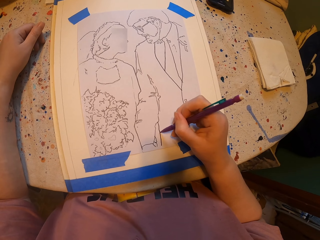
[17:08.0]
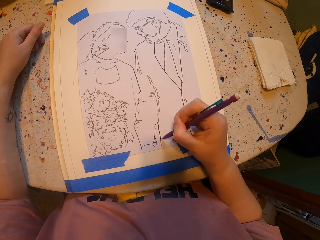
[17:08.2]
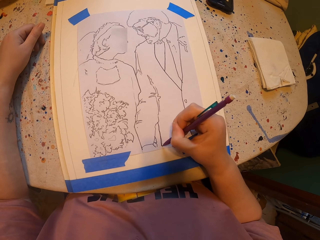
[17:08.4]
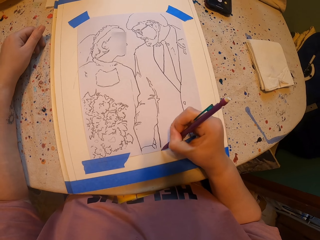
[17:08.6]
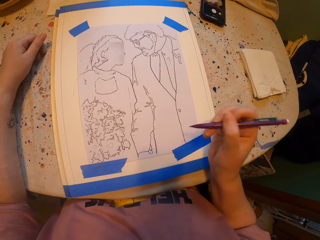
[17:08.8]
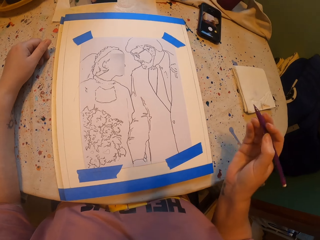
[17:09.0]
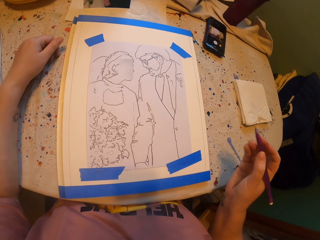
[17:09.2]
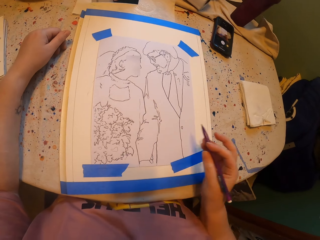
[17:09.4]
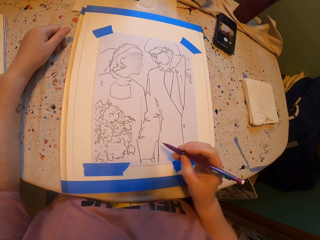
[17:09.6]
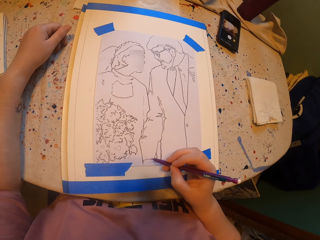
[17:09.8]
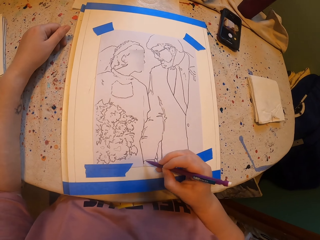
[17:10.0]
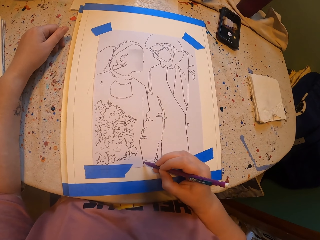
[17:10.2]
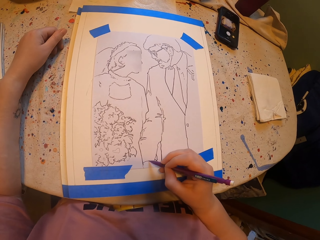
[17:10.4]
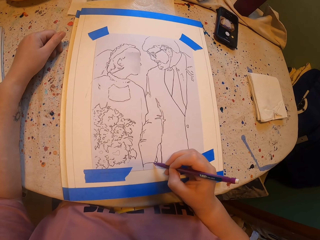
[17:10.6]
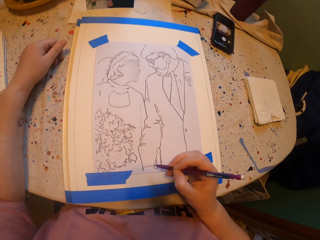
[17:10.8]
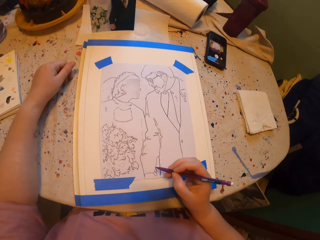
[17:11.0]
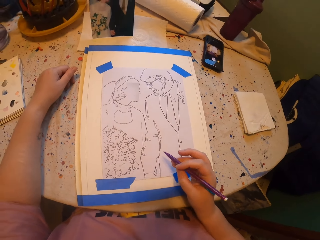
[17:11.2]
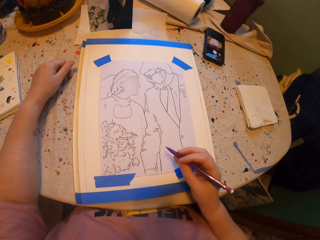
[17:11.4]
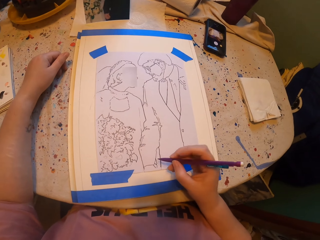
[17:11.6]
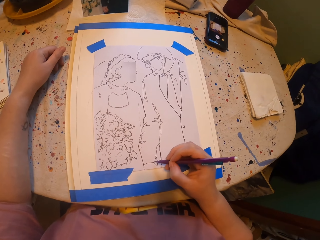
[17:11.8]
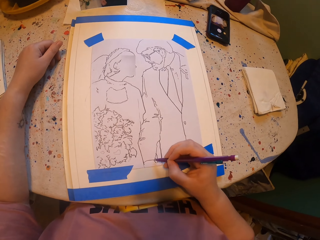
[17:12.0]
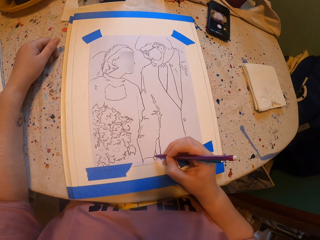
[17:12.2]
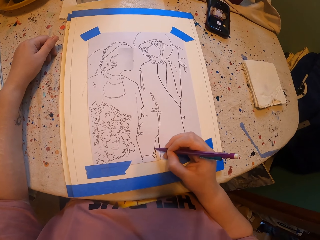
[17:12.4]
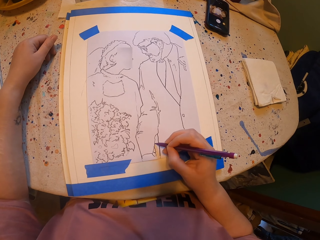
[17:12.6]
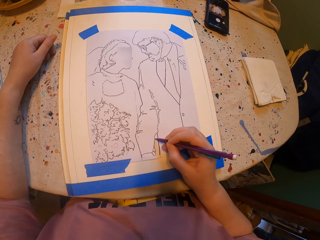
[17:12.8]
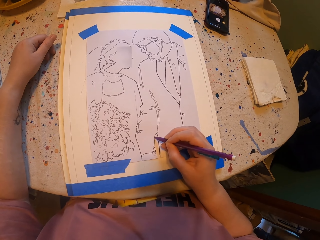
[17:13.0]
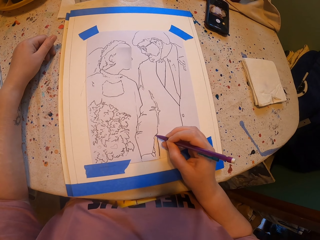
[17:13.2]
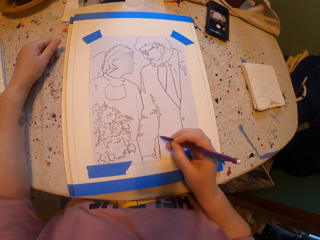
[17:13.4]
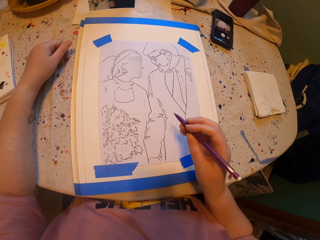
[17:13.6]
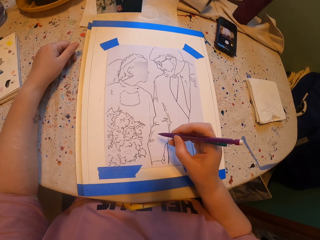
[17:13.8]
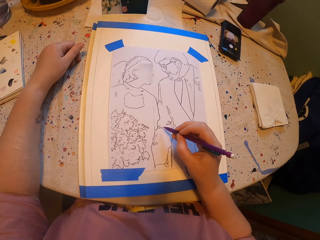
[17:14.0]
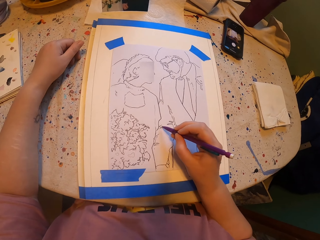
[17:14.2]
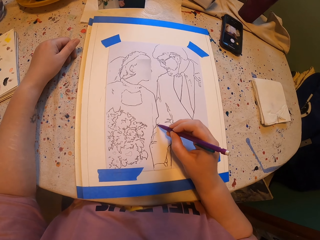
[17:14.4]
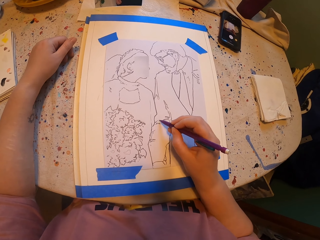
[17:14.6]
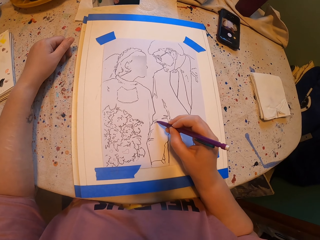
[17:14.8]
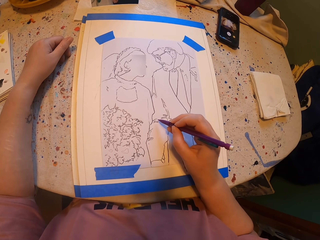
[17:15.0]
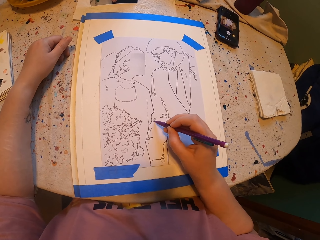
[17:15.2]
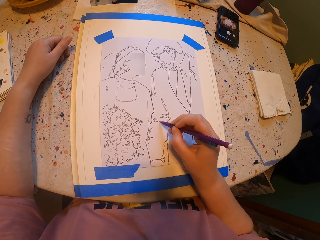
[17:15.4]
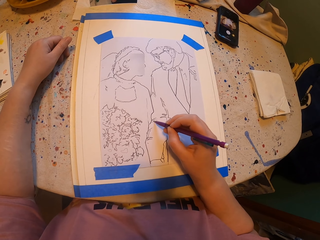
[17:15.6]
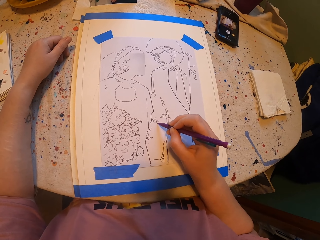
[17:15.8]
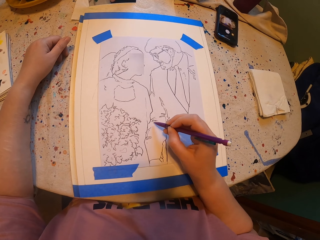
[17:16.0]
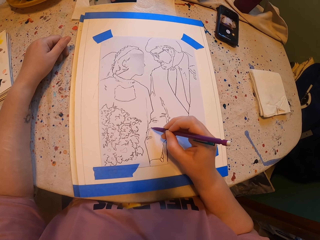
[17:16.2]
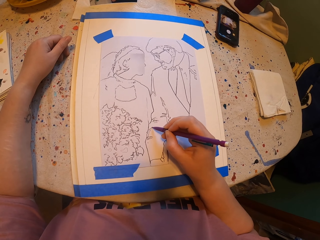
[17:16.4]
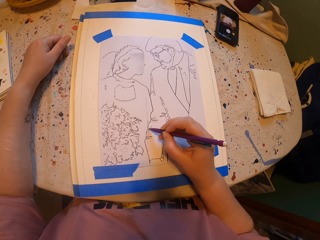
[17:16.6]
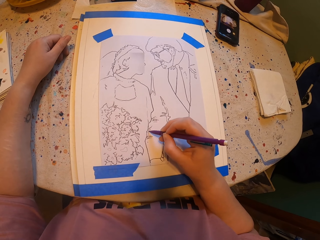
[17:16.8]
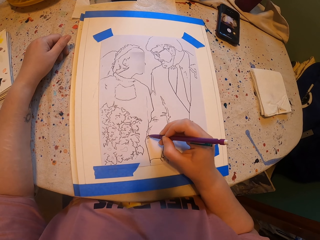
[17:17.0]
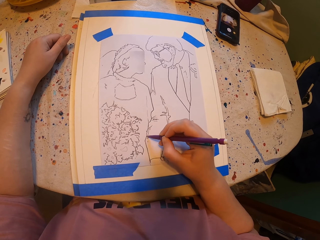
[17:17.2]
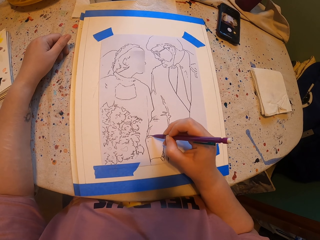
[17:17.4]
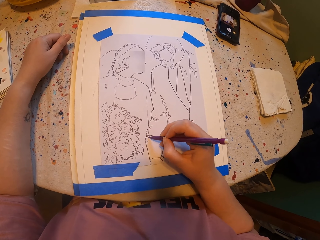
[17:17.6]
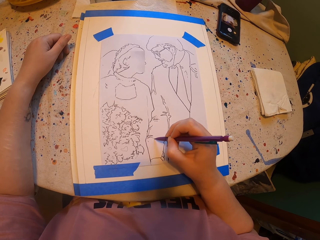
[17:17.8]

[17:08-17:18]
The camera wearer raises their hand. They draw a drawing.

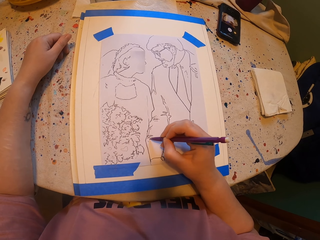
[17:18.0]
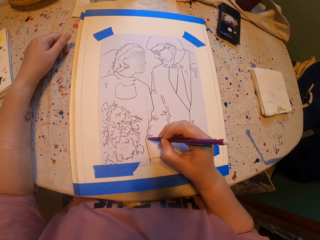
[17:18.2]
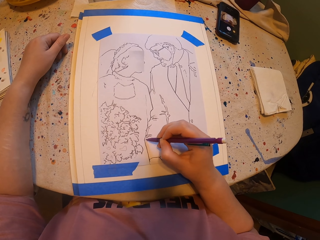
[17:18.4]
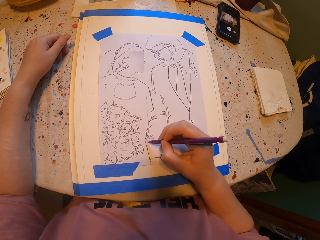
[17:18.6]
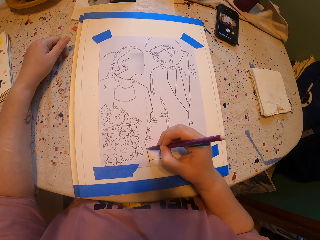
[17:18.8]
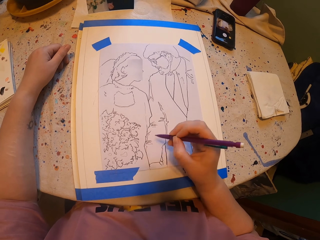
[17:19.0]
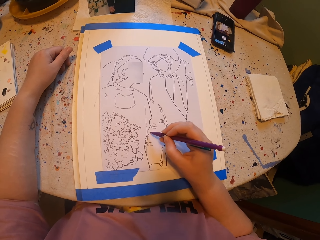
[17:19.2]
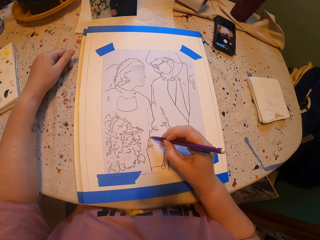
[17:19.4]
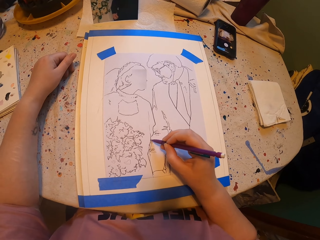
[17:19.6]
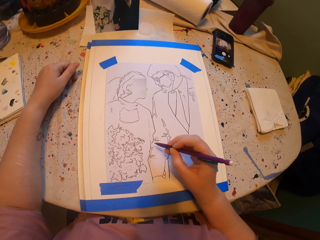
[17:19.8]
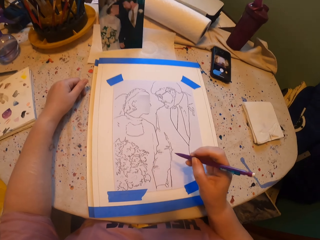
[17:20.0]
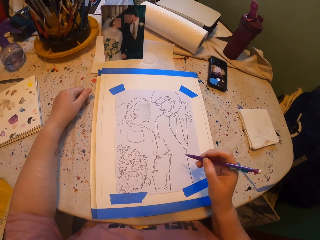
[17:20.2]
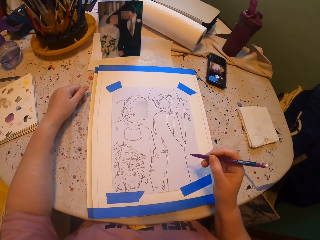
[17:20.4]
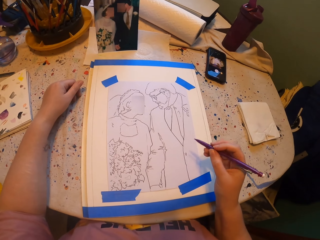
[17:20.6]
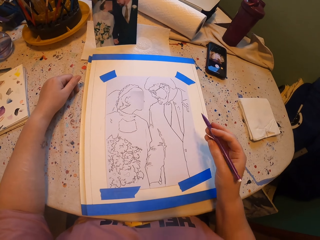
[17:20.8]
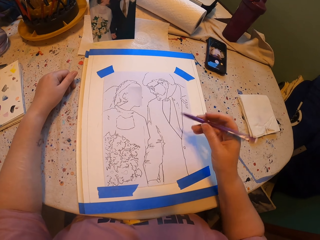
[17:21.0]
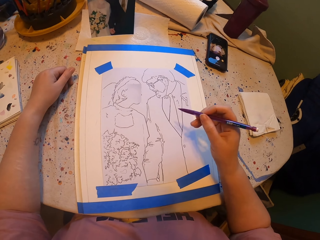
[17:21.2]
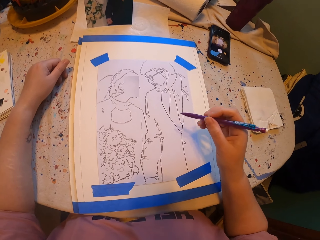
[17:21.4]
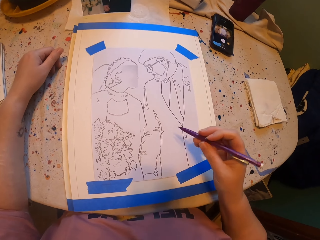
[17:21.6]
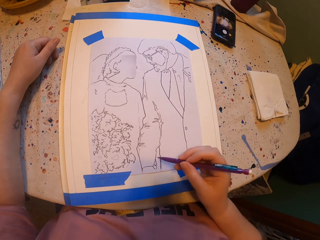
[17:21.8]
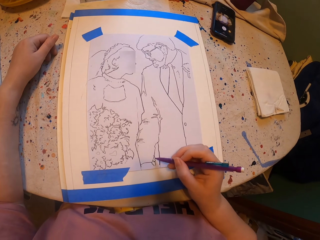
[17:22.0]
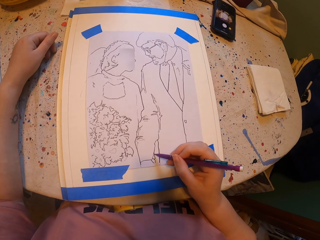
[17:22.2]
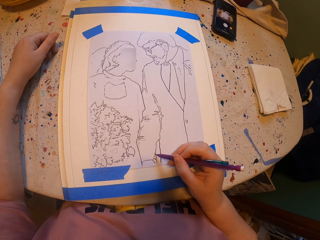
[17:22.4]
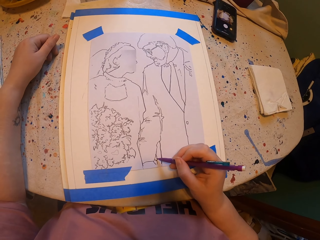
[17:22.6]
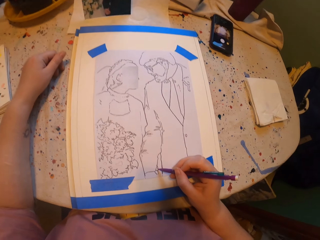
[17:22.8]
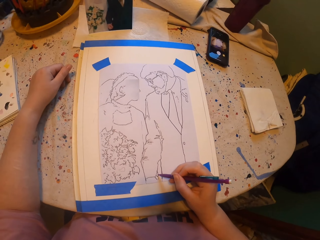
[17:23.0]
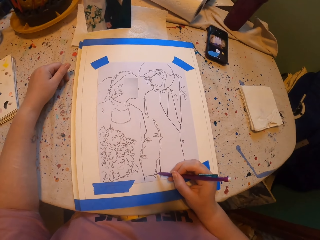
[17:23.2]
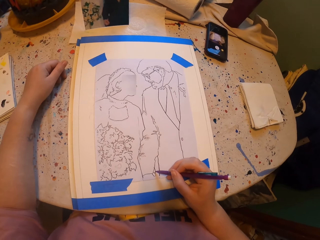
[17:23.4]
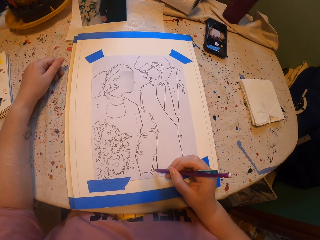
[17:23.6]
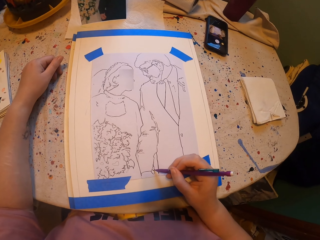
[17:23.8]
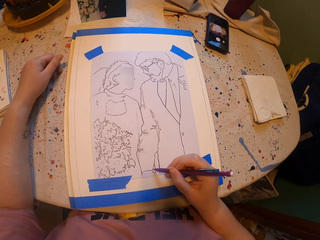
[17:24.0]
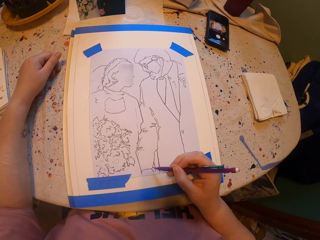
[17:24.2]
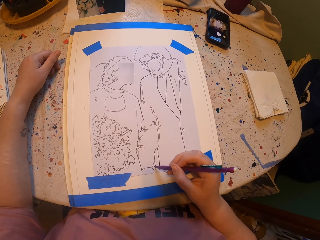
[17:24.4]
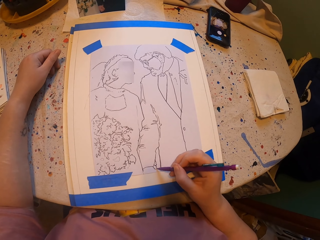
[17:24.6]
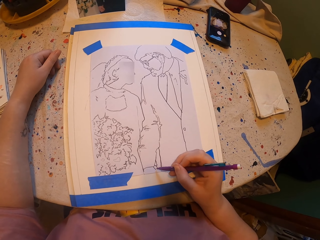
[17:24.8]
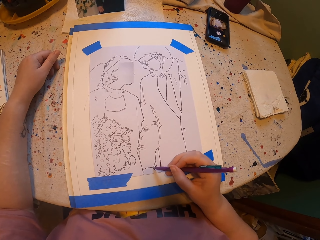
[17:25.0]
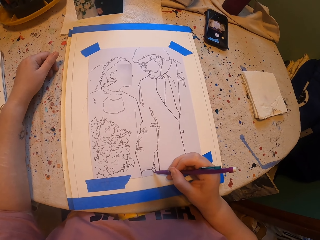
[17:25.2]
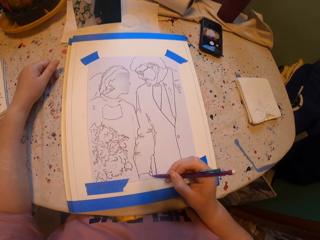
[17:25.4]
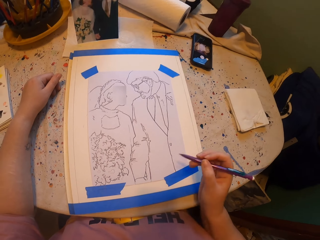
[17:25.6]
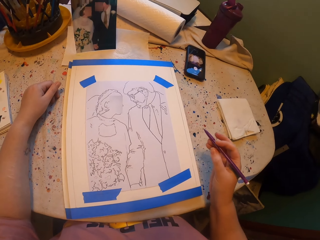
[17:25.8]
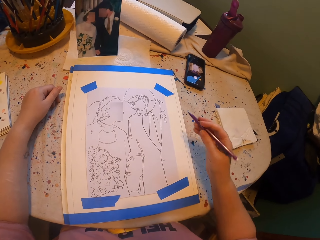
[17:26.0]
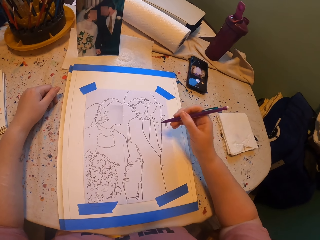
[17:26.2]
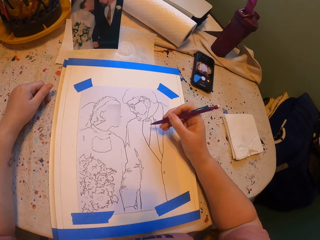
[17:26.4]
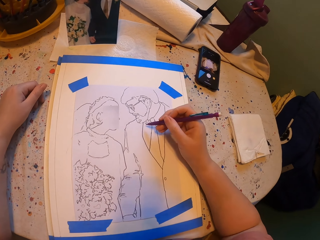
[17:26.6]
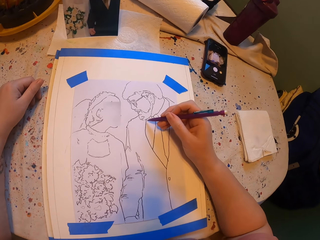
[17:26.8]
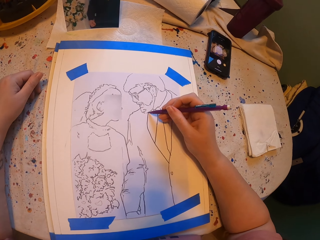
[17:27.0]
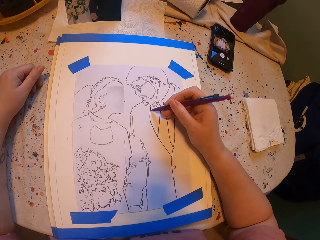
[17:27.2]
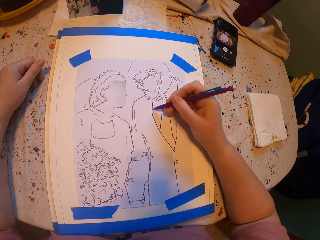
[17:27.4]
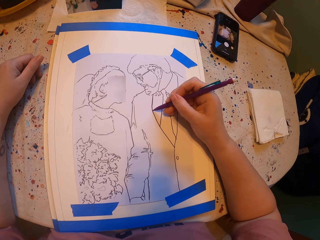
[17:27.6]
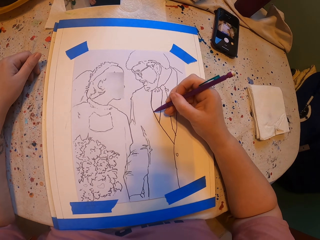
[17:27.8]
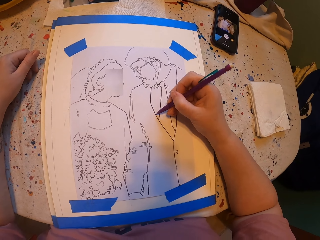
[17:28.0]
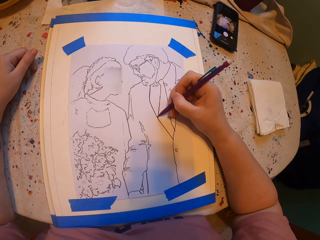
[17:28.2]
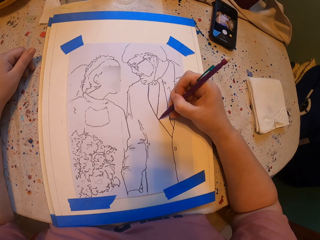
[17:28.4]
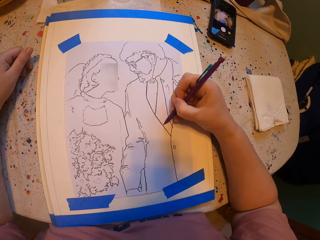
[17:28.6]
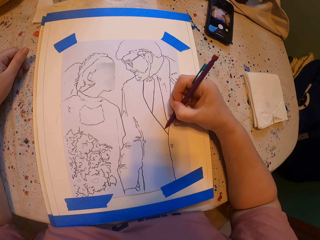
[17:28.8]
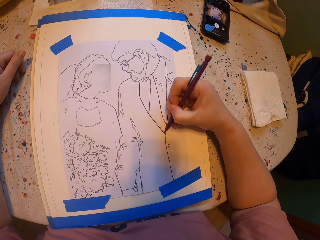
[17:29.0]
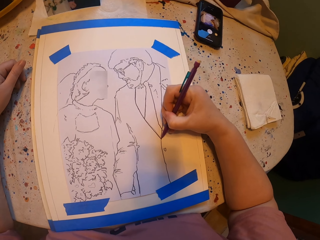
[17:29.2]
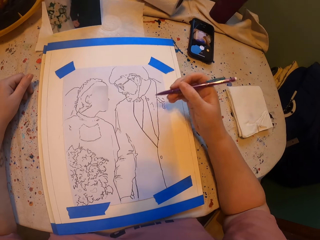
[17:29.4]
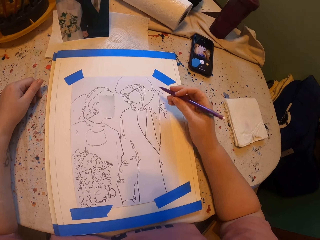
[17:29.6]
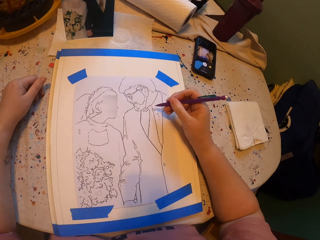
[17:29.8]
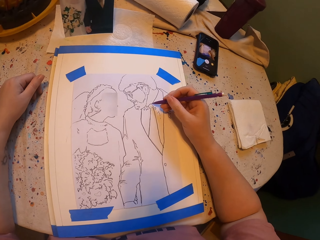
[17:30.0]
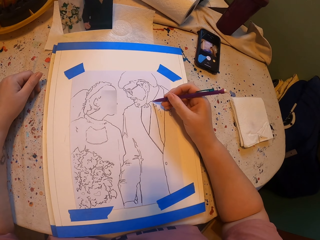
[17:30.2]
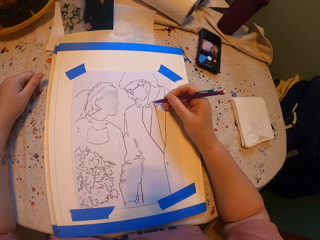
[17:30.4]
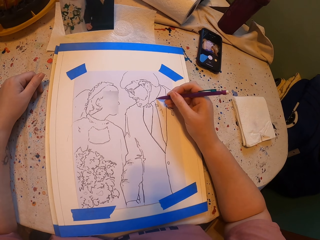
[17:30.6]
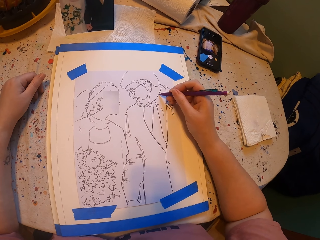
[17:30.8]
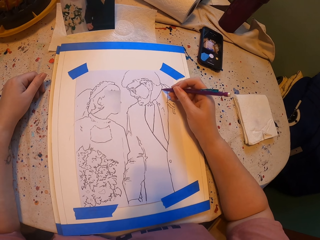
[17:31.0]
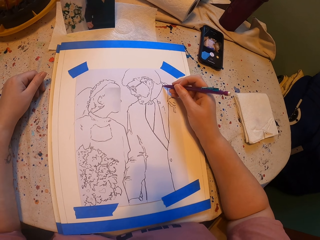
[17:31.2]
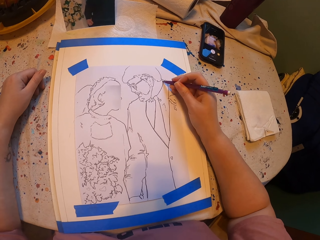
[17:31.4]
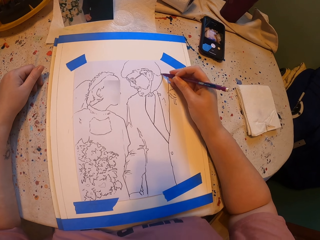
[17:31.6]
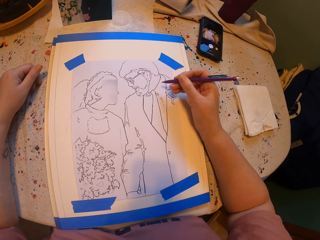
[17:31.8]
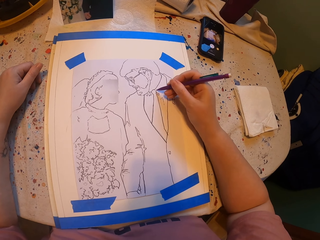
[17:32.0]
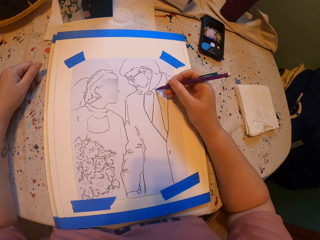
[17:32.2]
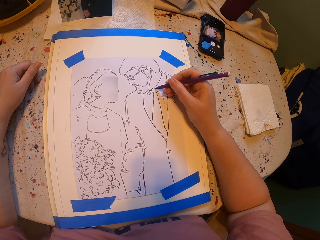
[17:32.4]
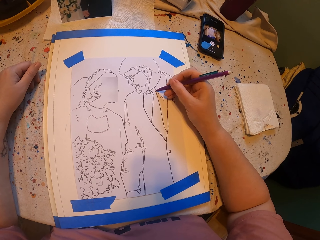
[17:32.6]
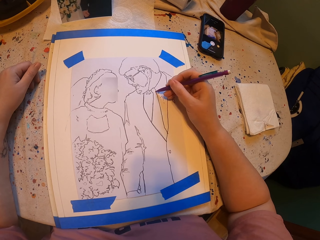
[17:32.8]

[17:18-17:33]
The camera wearer raises their hand. They draw a drawing. They raise their hand. They draw a drawing.
